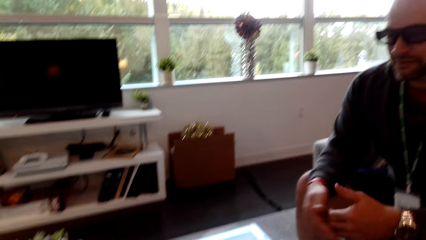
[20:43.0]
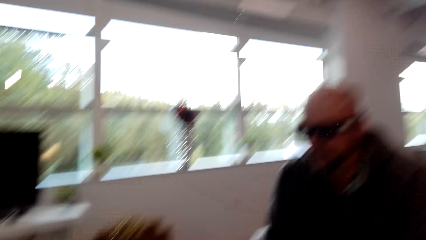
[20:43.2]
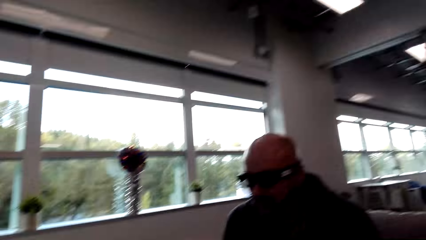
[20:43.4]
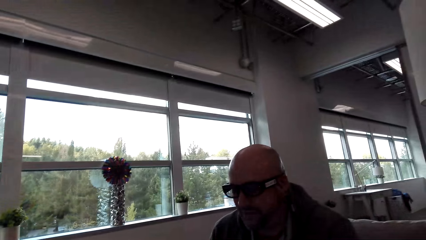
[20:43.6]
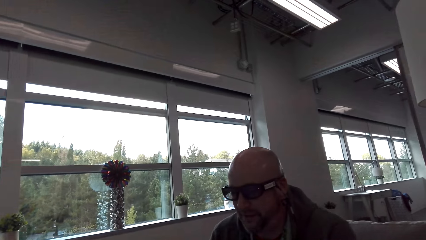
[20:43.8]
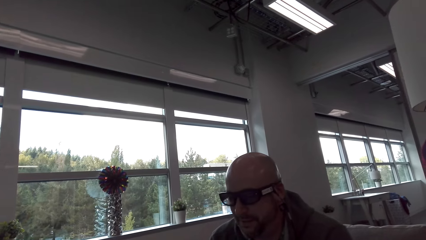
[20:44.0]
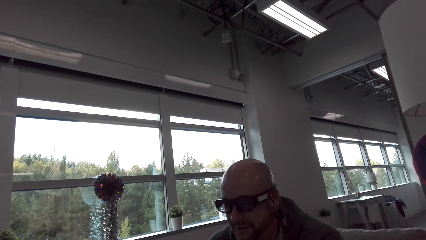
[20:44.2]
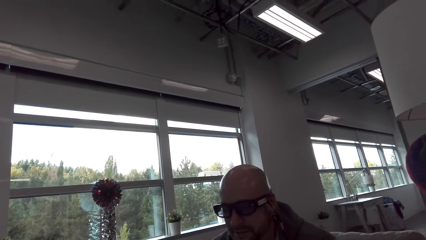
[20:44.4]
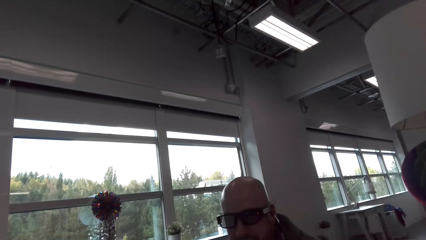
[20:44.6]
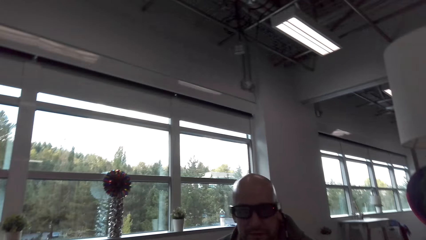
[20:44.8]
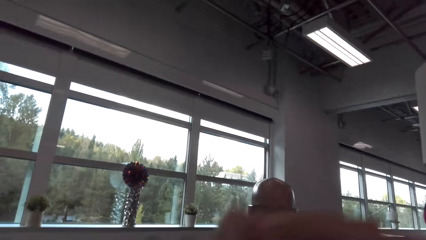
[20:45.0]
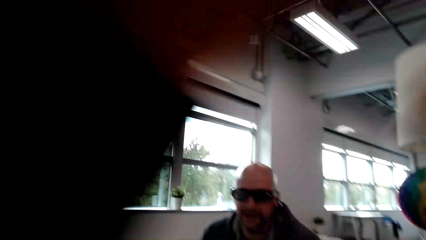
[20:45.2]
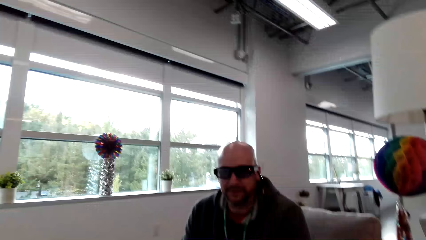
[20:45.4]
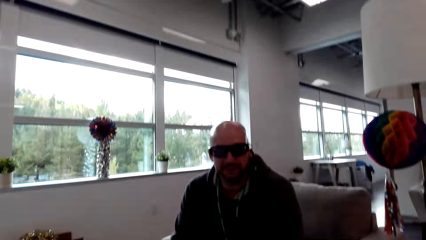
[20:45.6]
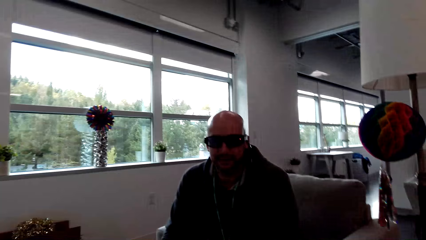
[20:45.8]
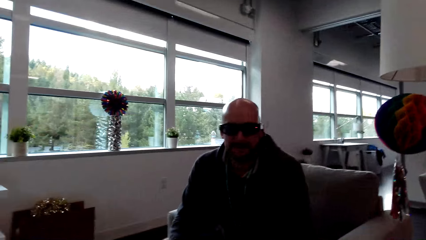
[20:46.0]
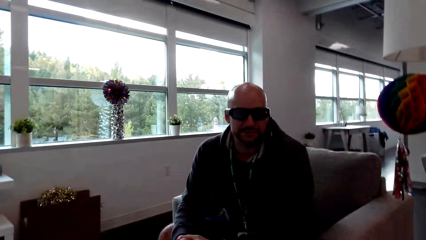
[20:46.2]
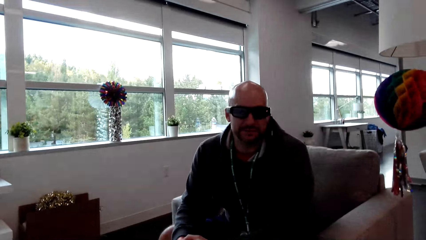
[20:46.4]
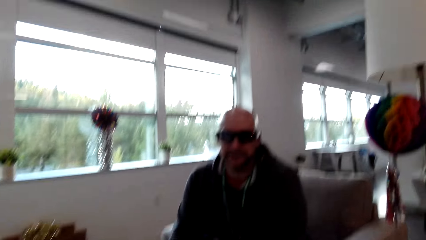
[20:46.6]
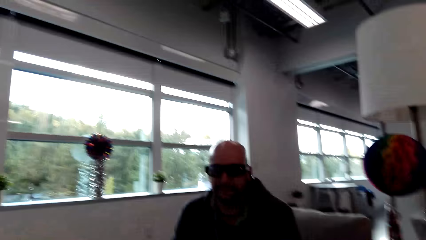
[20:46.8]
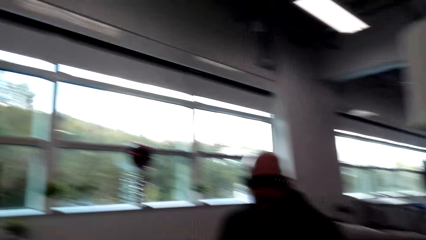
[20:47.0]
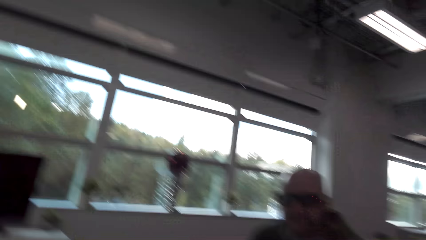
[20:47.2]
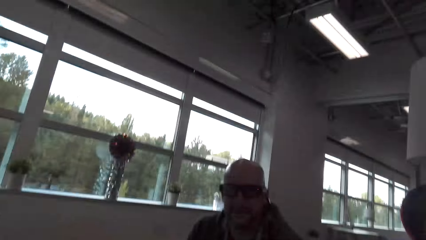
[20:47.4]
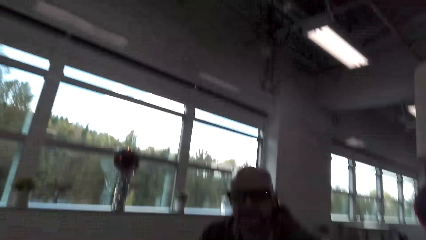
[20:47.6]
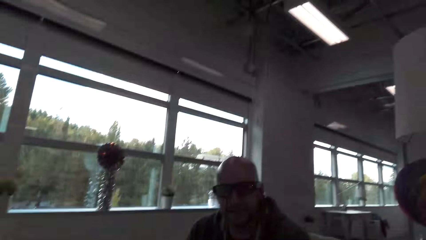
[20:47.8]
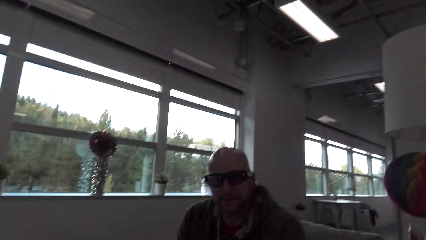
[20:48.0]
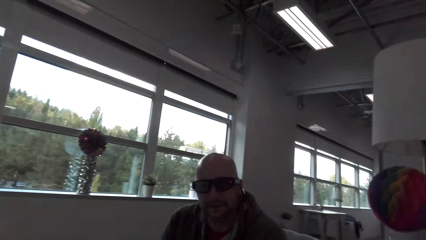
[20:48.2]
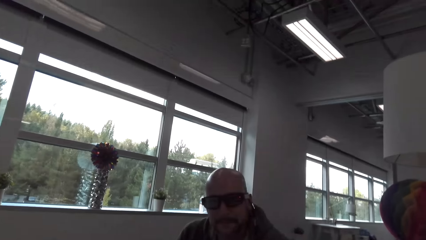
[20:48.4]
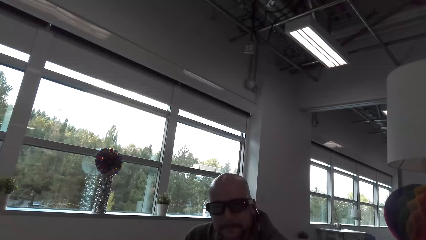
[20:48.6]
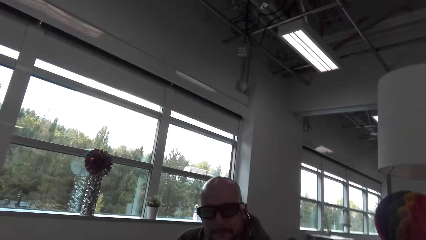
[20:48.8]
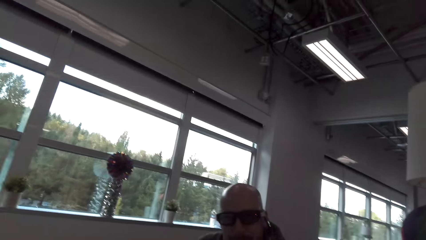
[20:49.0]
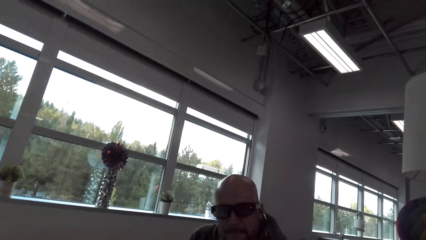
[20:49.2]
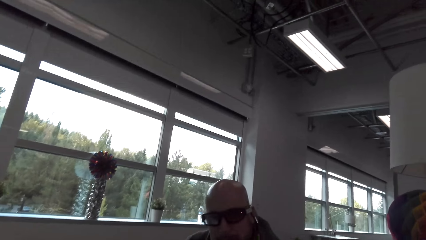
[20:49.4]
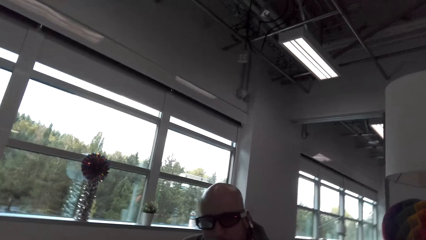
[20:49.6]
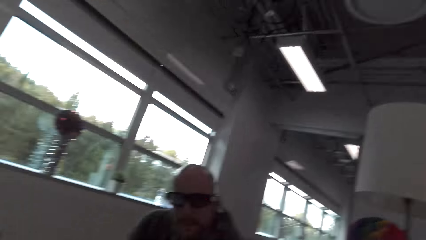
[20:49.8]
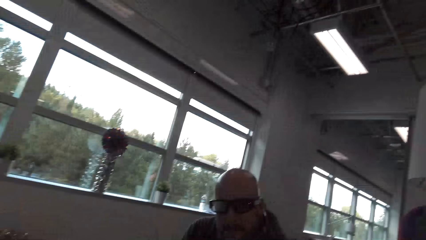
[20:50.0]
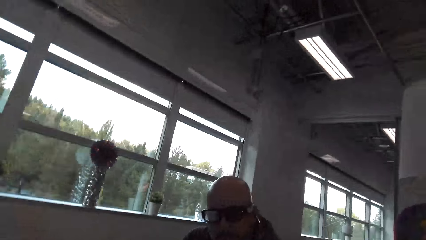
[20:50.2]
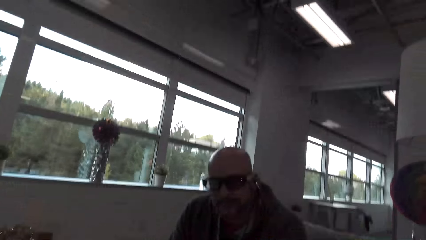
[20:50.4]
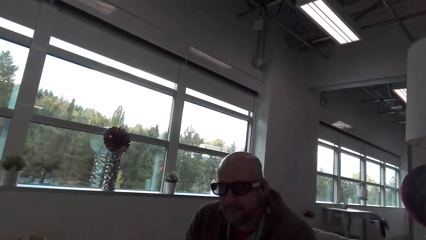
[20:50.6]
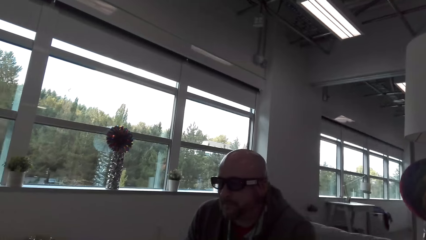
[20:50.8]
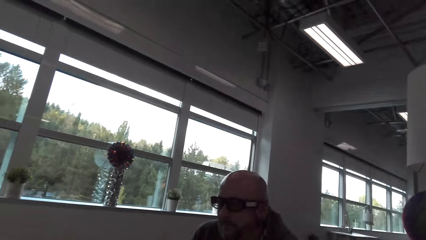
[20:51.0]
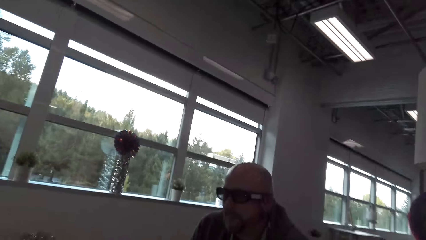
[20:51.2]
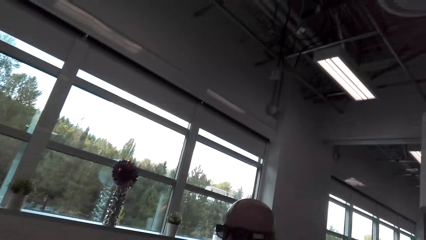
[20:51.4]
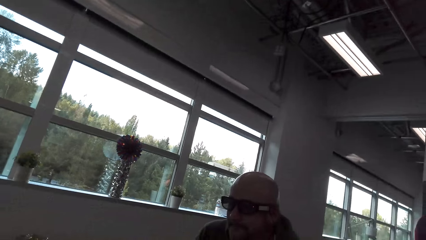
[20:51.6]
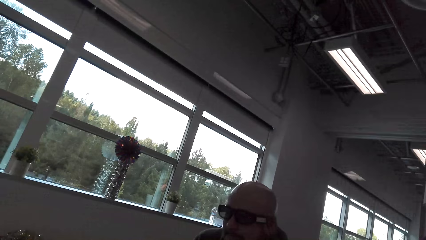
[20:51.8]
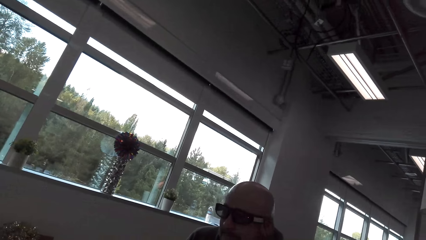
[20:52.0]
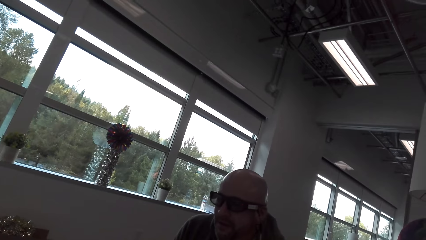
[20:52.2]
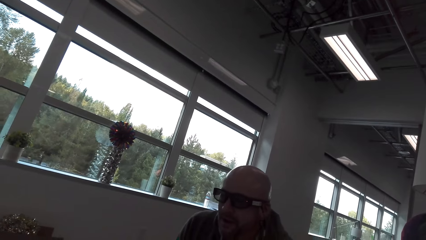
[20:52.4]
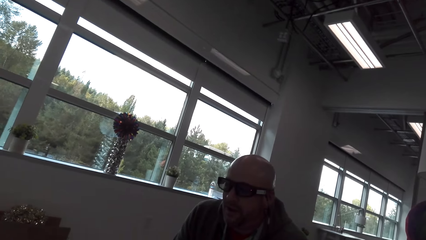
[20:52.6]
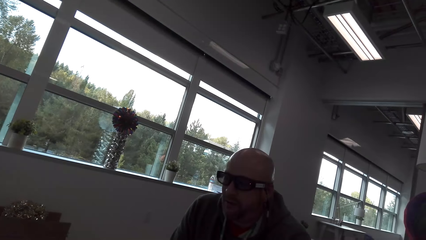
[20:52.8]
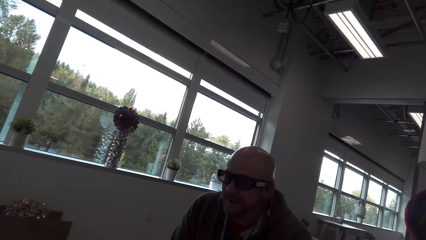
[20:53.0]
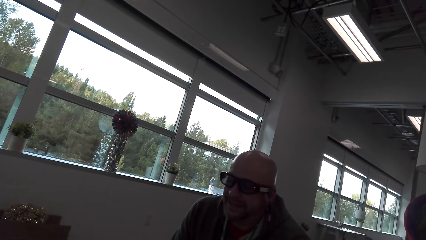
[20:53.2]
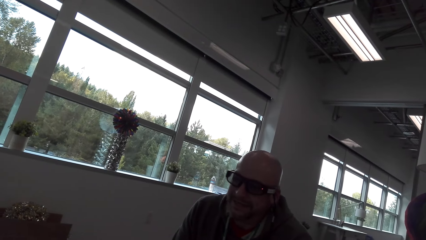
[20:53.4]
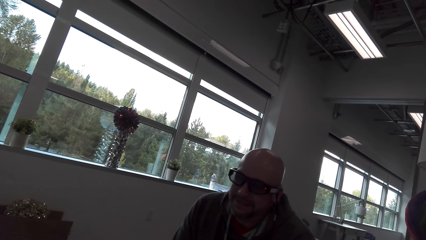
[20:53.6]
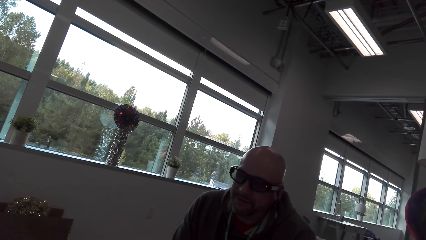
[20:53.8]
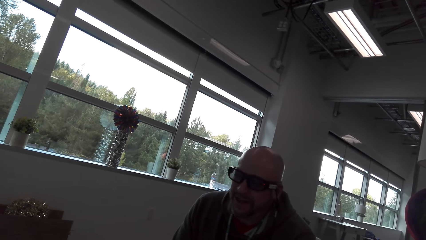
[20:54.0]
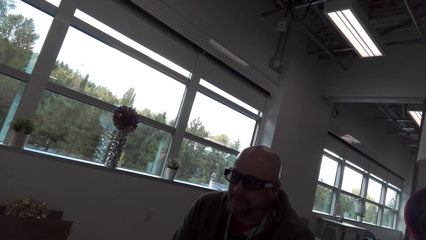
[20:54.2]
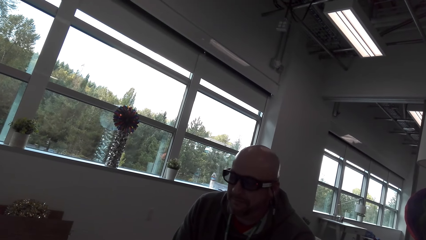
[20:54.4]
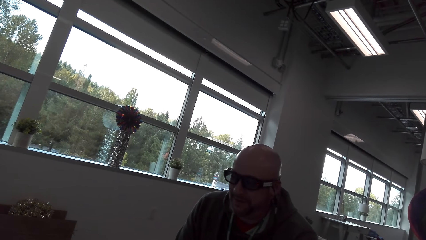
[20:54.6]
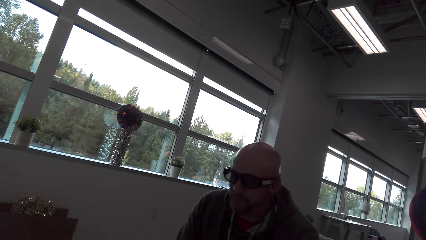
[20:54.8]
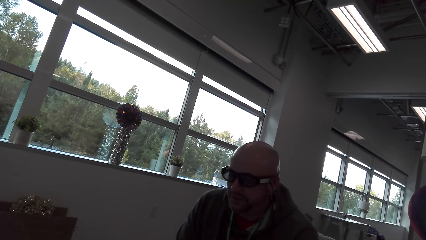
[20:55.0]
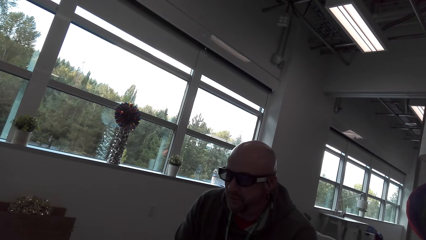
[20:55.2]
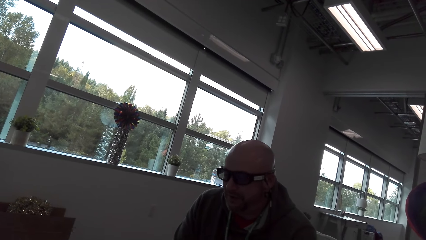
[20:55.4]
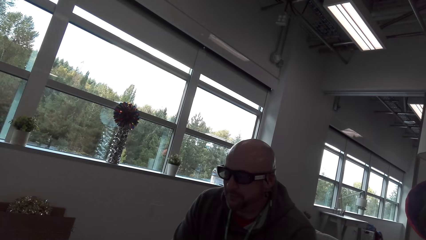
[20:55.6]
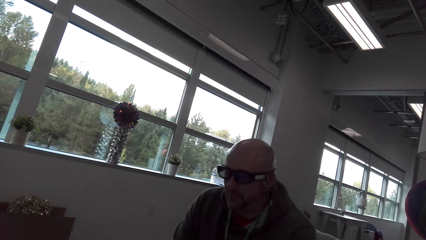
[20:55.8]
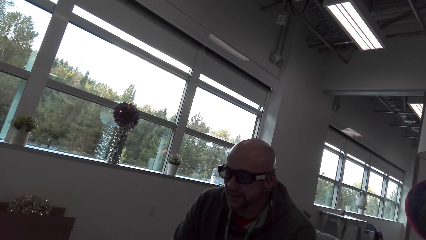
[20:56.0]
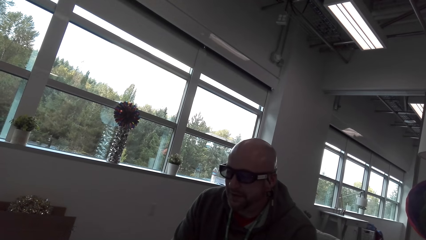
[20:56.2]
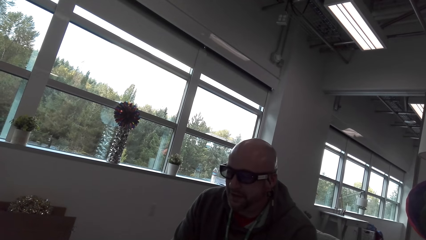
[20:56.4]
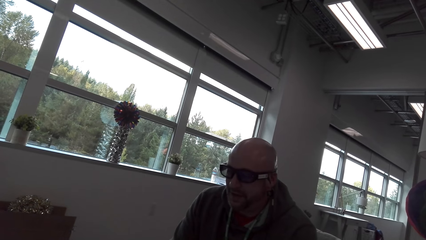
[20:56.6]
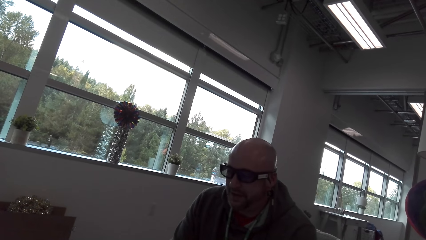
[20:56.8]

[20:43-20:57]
The camera wearer moves her hand. She adjusts the camera. A man converses with the camera wearer.

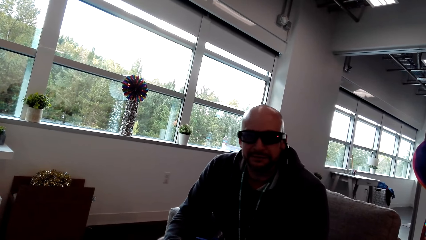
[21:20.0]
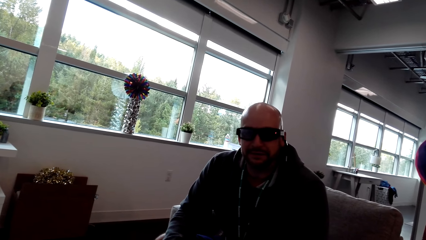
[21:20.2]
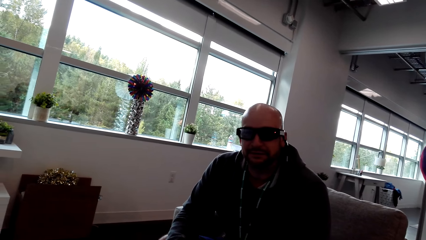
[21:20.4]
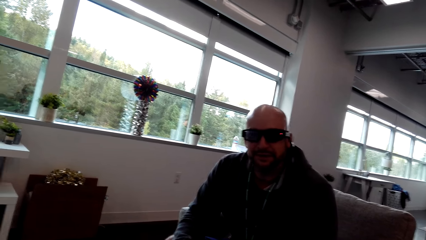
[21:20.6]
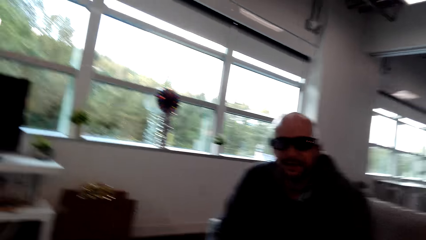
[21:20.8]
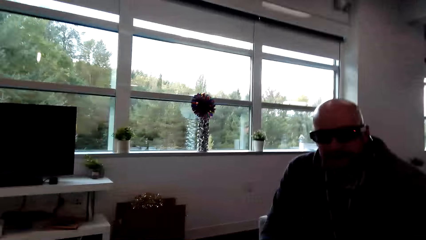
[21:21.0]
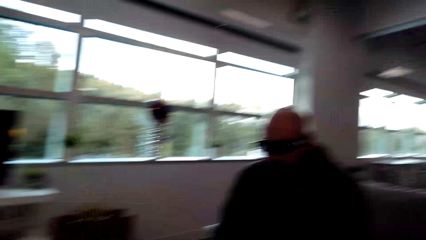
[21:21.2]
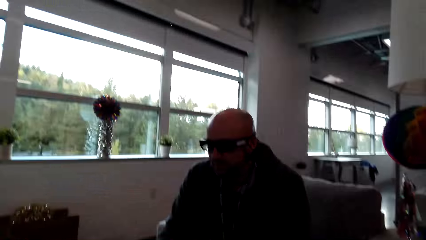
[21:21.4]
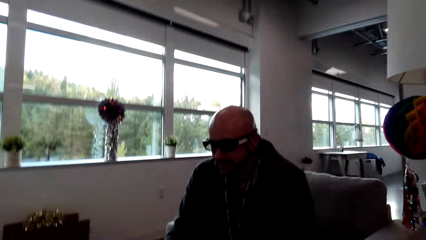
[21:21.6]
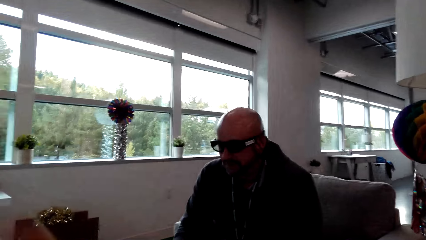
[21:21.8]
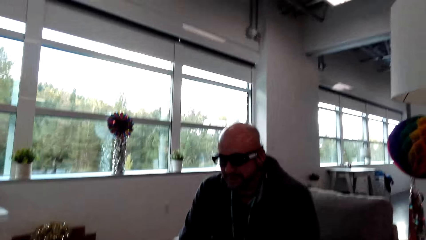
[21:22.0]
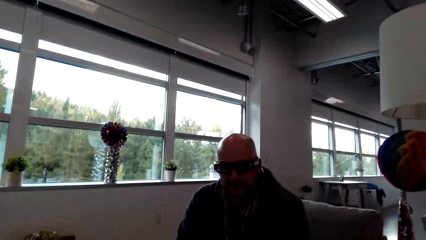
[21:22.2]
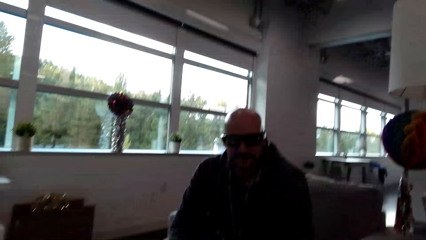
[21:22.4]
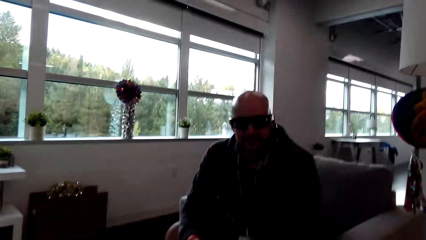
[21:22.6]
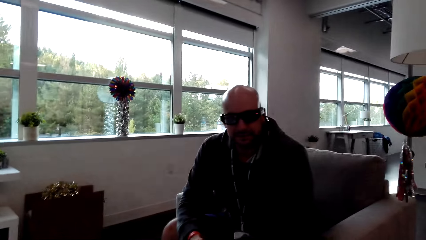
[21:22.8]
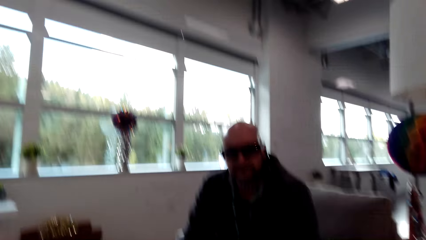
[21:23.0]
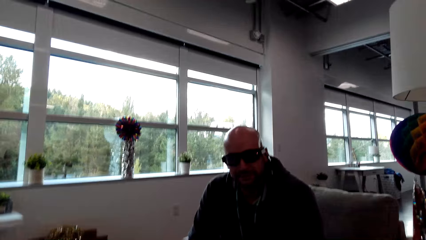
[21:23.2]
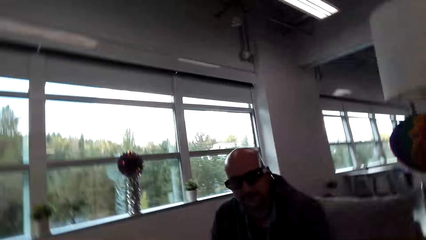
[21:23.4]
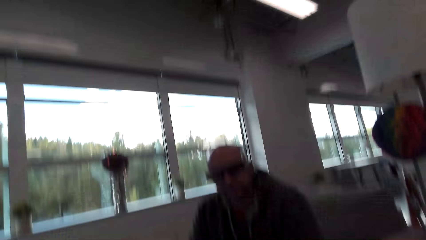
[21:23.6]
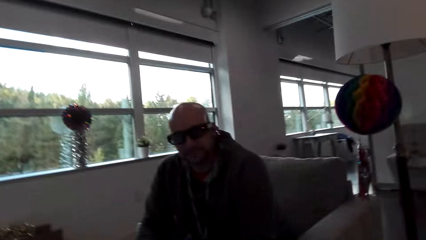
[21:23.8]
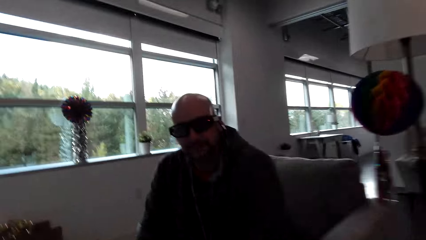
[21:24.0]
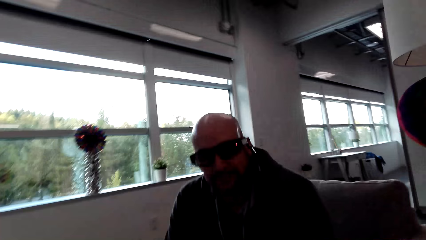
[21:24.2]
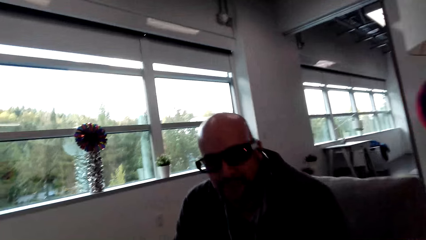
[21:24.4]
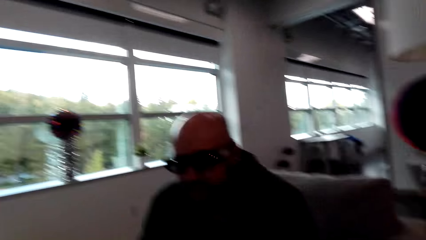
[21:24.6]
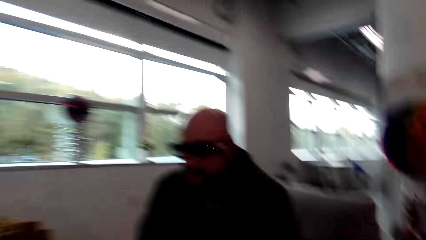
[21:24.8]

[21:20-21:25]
The camera wearer moves her body. She converses with a man.
